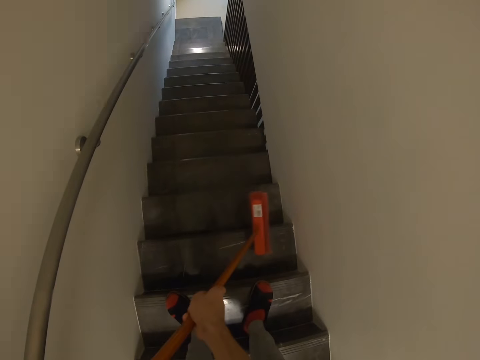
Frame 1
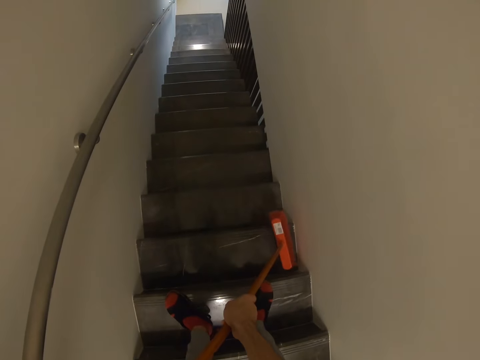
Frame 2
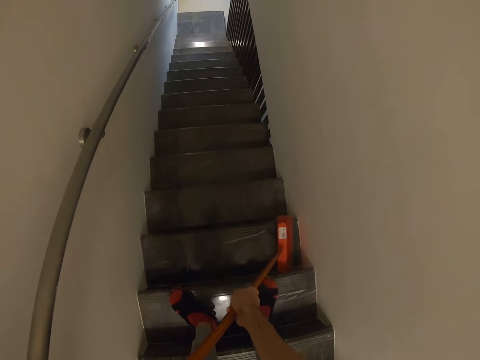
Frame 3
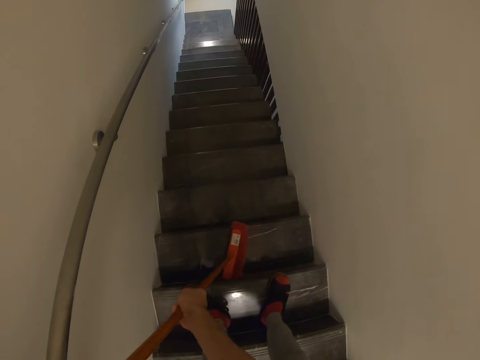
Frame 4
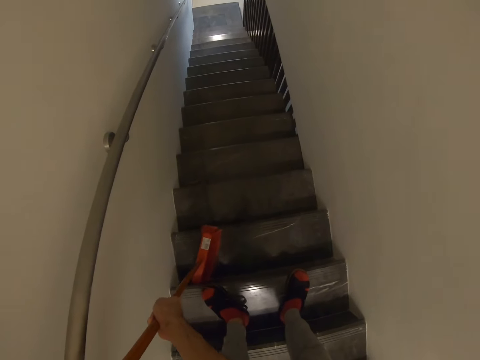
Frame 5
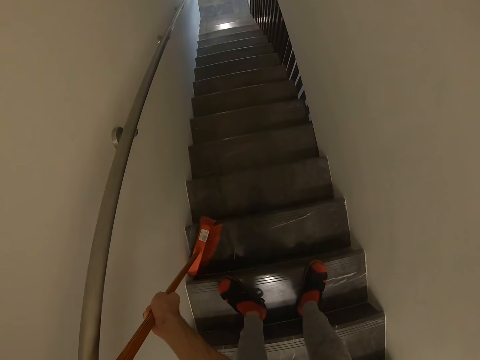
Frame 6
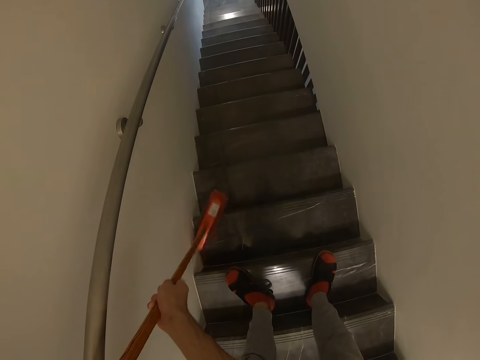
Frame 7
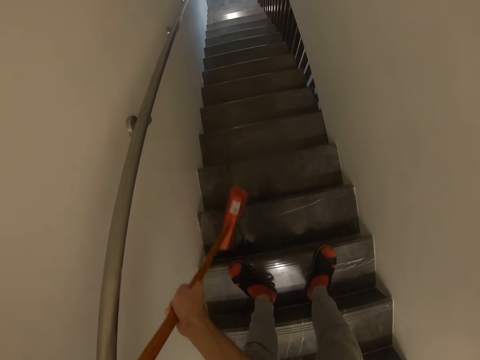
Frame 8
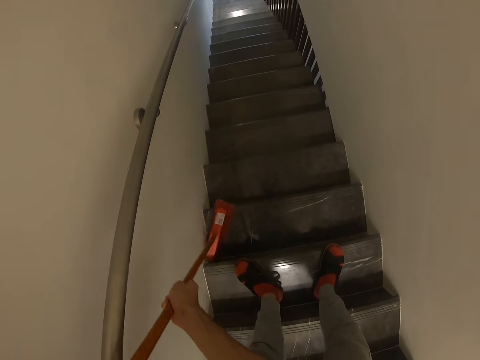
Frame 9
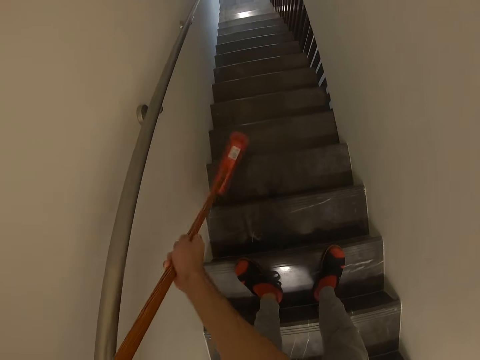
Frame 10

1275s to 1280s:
The camera wearer sweeps the stairs.

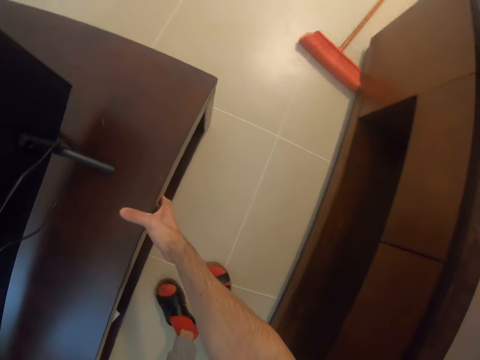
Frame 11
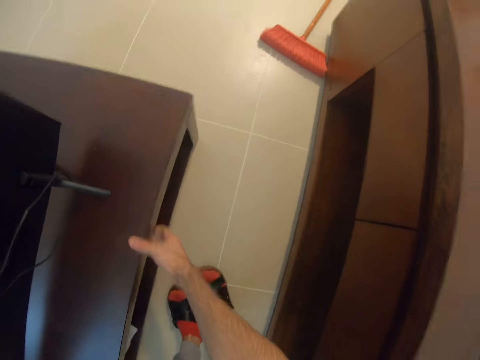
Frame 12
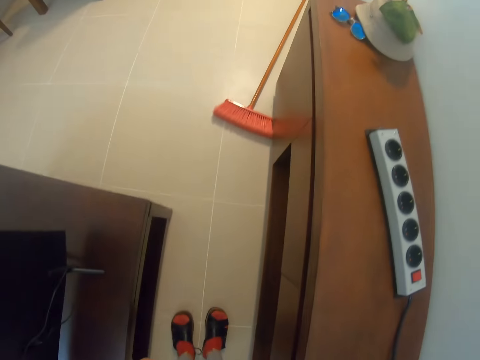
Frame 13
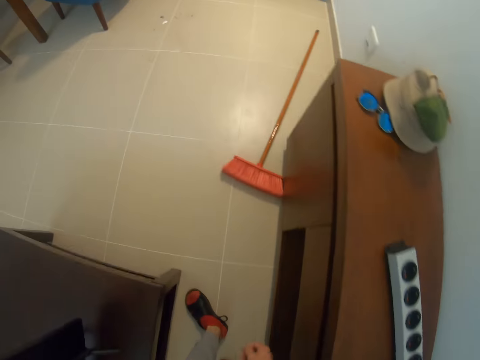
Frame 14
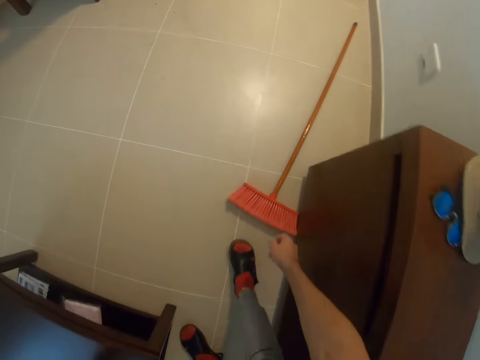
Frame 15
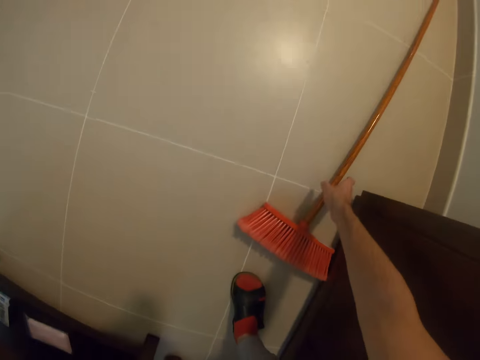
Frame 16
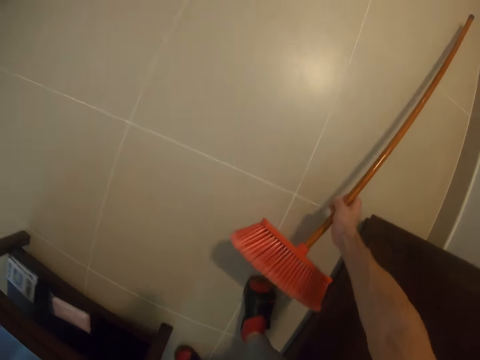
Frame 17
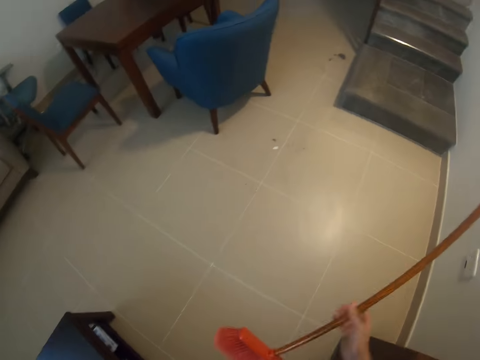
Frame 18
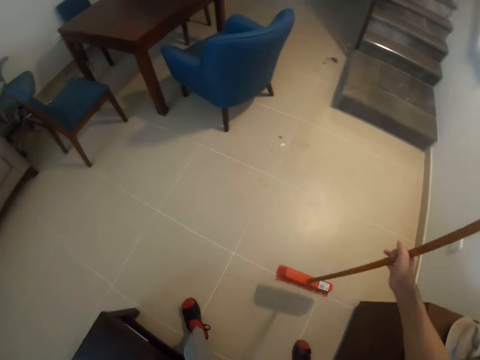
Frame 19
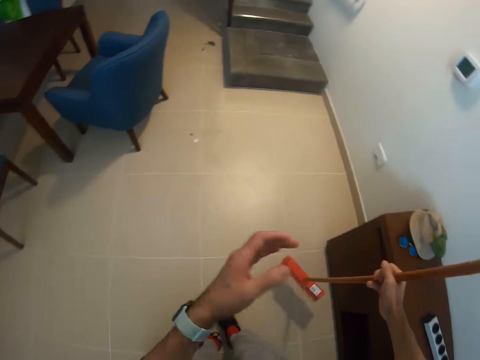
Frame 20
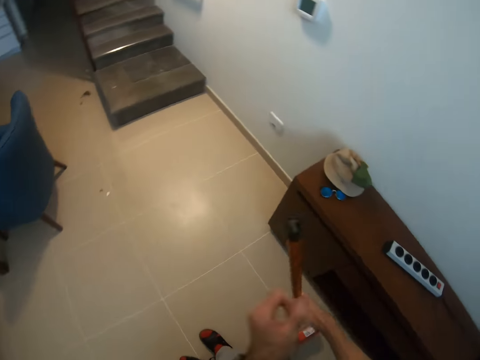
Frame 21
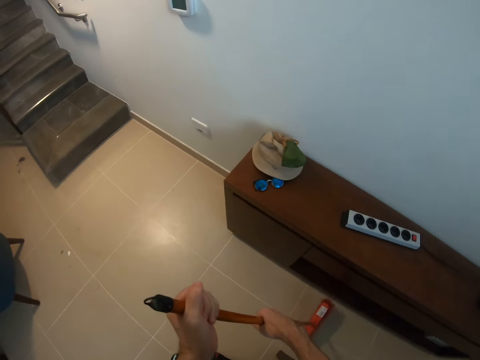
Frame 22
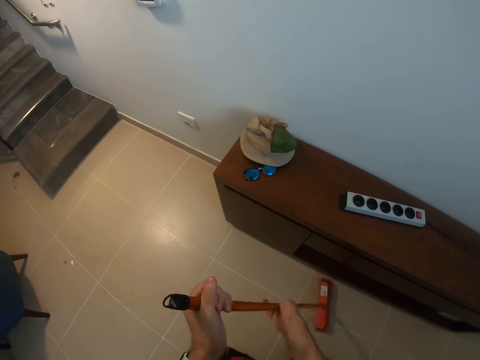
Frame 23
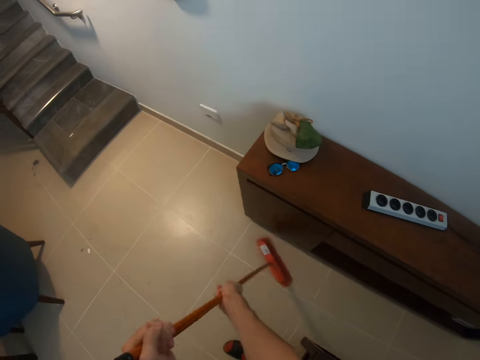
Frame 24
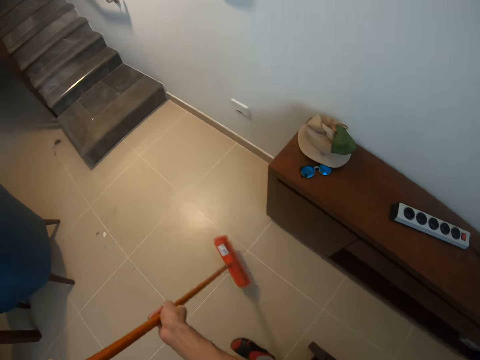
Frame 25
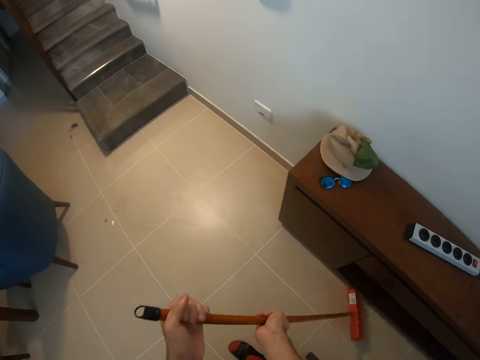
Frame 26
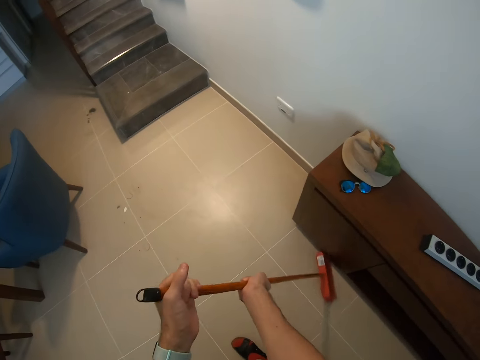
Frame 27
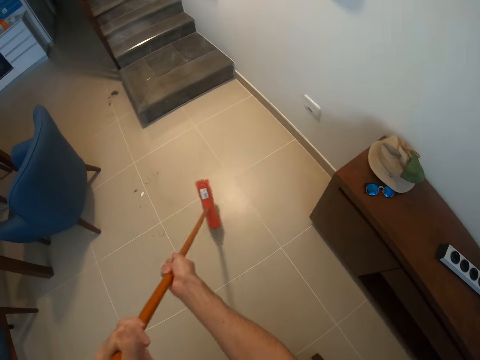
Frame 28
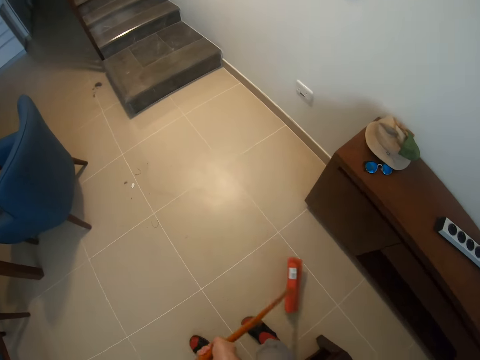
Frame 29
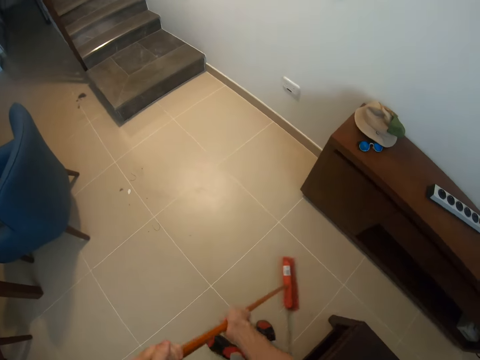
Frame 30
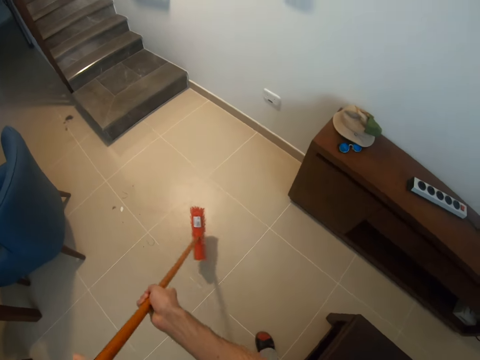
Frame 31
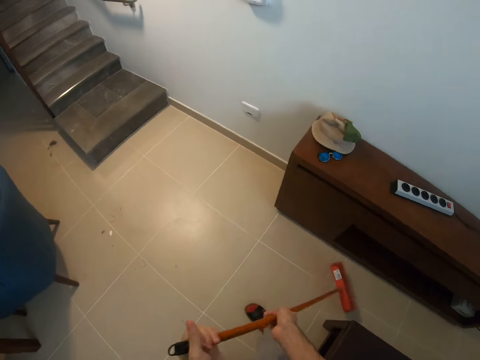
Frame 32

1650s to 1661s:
The camera wearer walks around the room. They take the broom. They hold the broom. They sweep the floor.

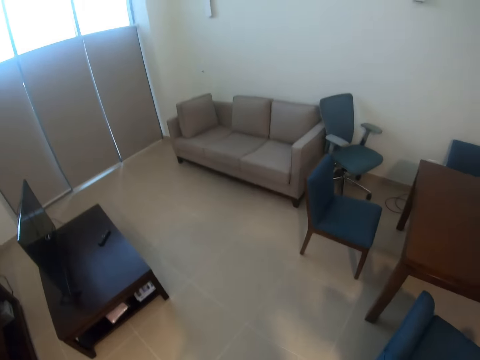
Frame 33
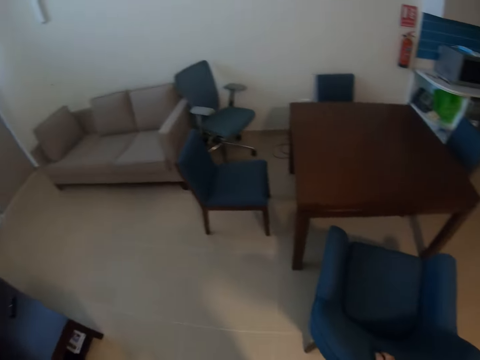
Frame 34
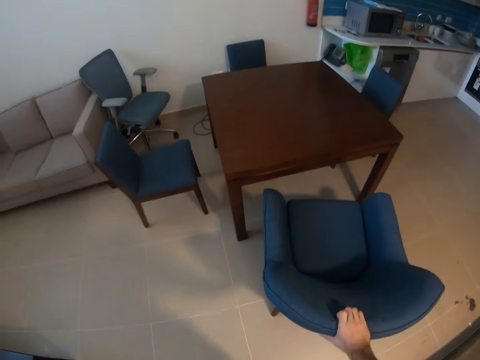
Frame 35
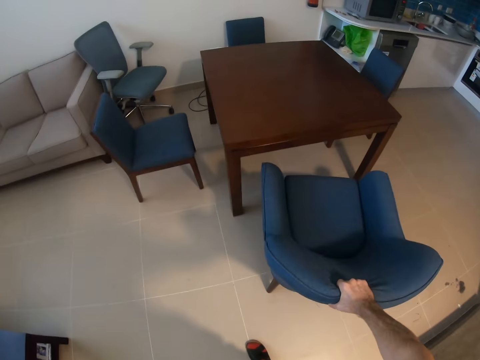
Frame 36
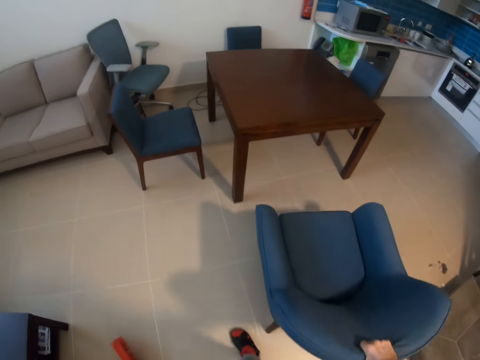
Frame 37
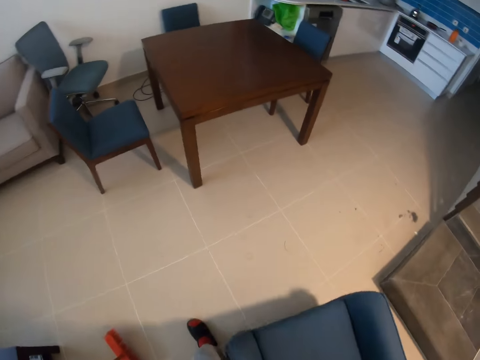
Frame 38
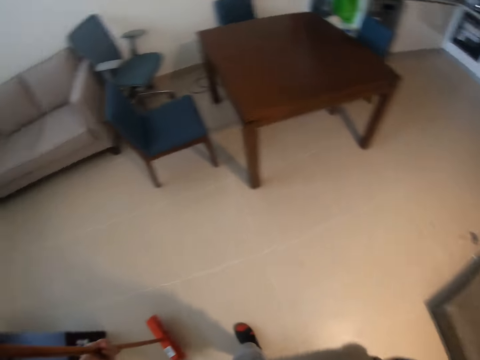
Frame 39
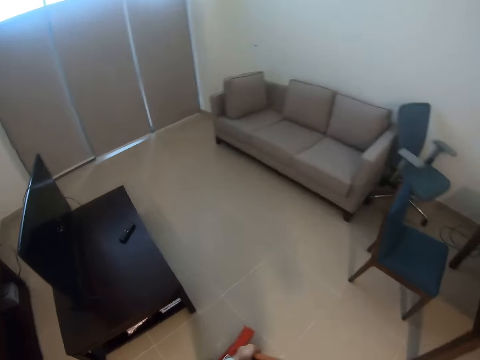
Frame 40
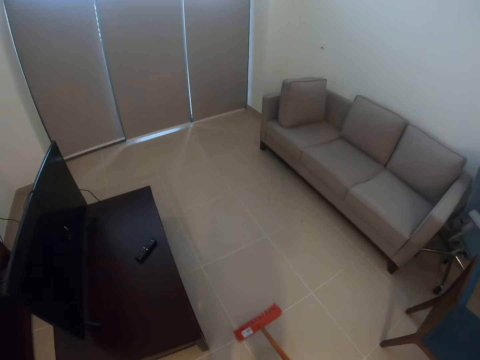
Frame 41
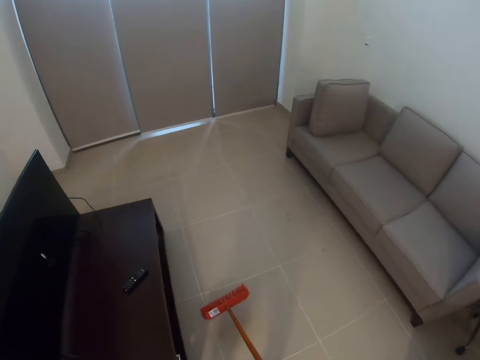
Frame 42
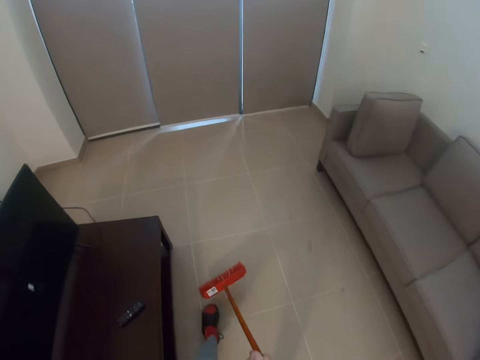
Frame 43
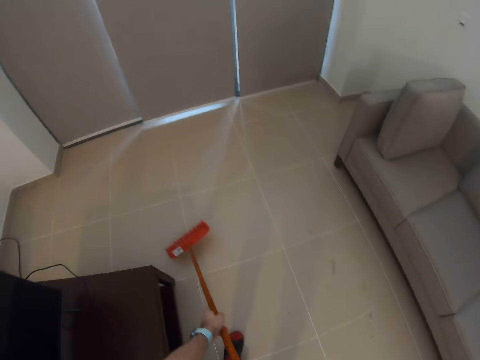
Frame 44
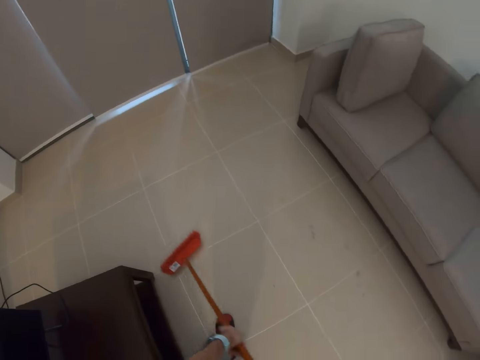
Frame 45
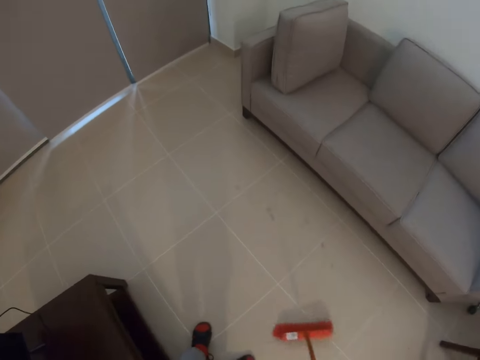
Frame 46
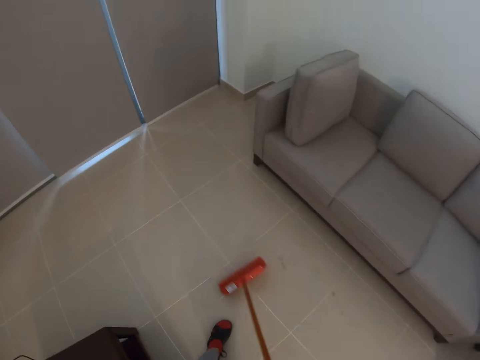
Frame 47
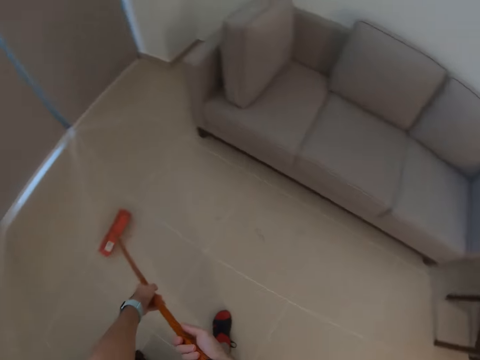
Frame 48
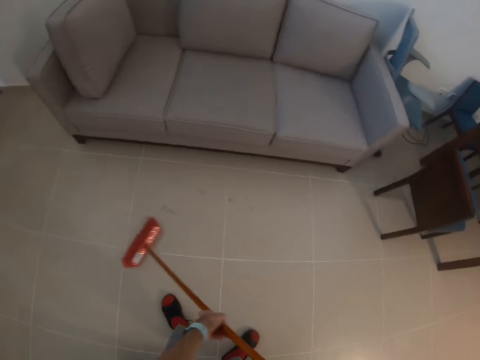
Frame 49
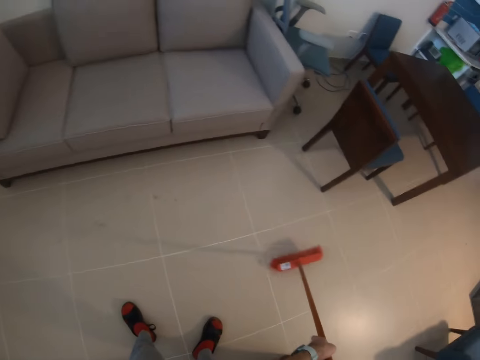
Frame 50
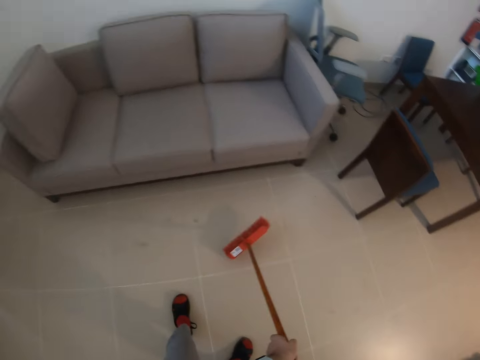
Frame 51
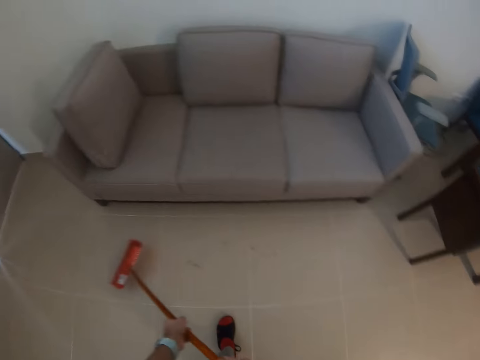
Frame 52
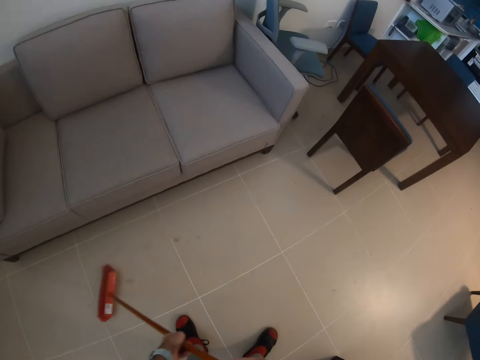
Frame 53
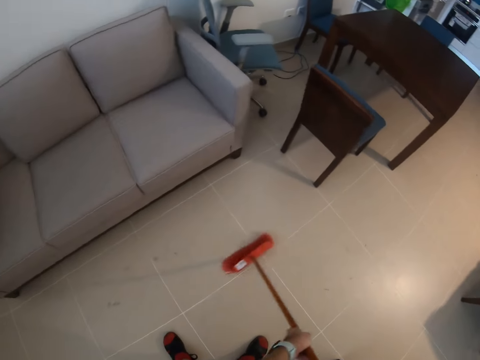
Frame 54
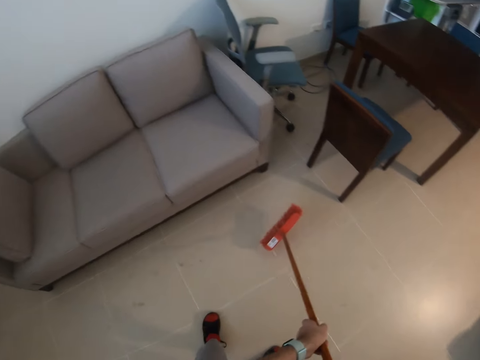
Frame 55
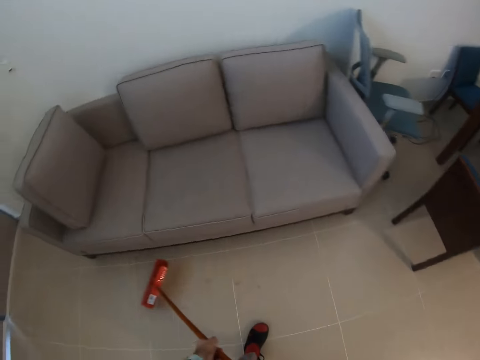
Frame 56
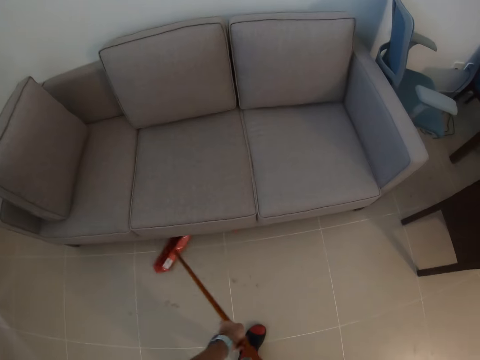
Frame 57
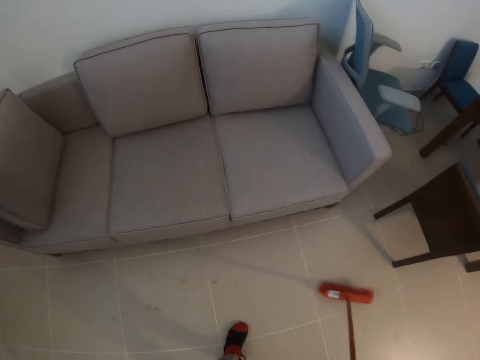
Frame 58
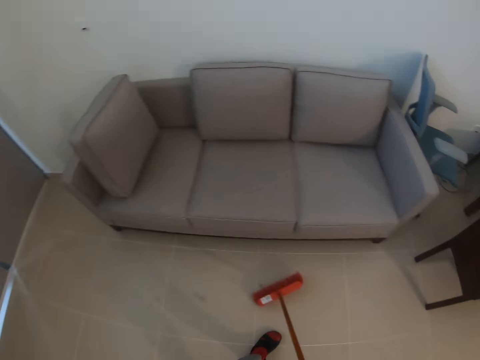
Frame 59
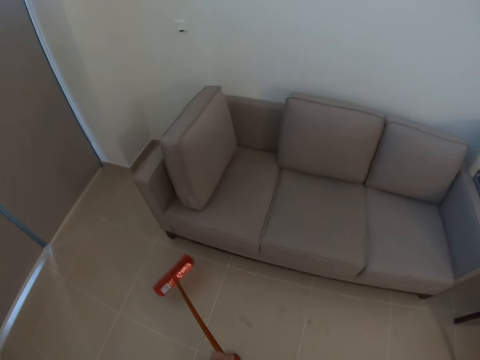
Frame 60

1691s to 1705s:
The camera wearer pulls the chair. They walk around the room. They sweep the floor.
